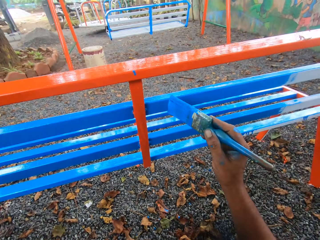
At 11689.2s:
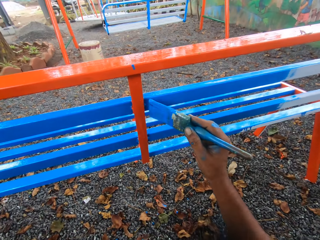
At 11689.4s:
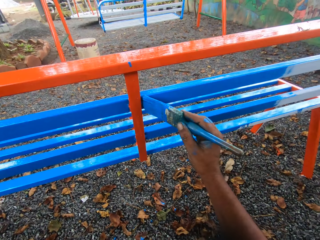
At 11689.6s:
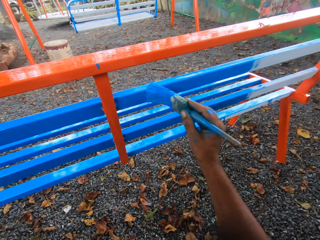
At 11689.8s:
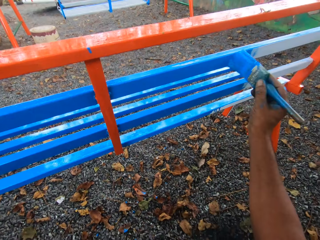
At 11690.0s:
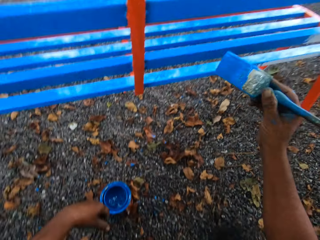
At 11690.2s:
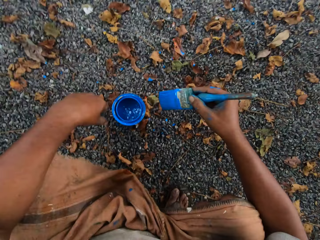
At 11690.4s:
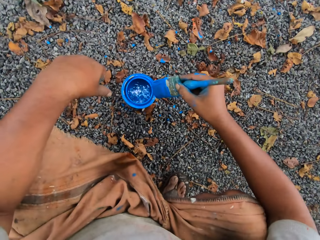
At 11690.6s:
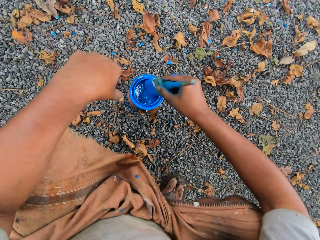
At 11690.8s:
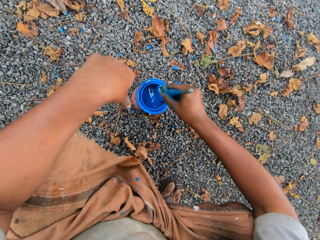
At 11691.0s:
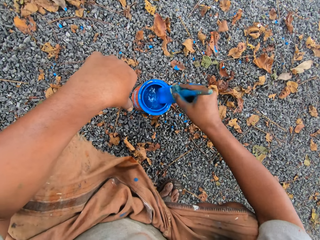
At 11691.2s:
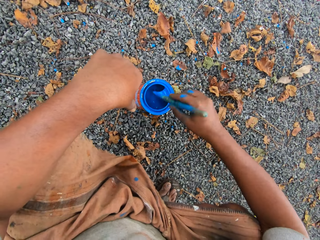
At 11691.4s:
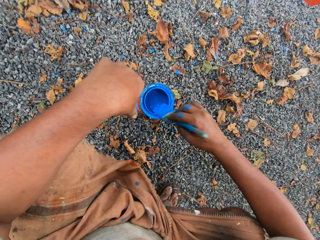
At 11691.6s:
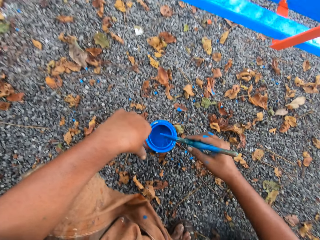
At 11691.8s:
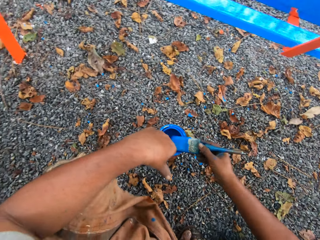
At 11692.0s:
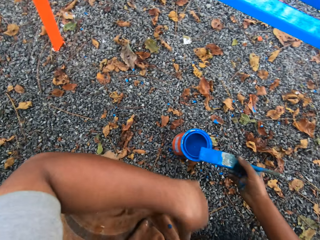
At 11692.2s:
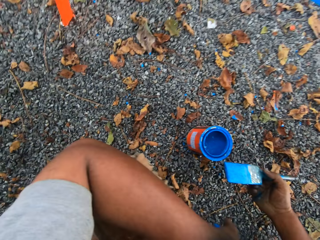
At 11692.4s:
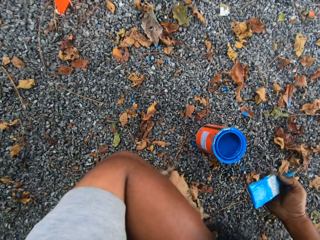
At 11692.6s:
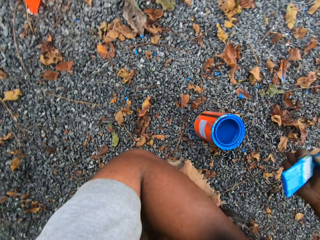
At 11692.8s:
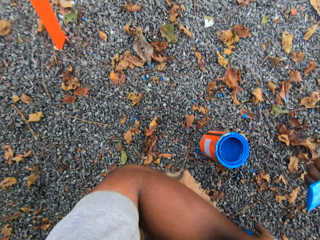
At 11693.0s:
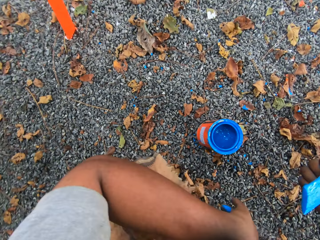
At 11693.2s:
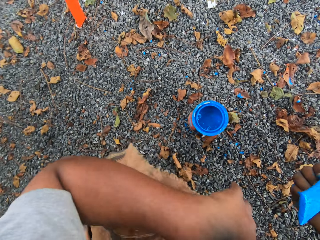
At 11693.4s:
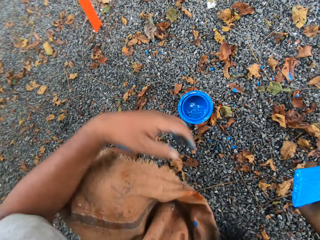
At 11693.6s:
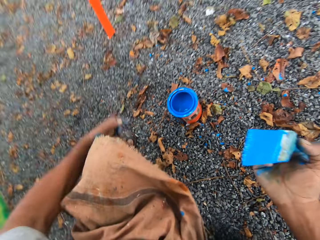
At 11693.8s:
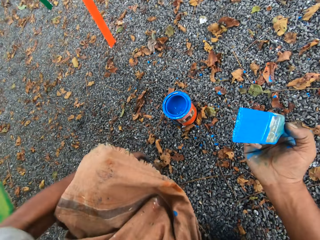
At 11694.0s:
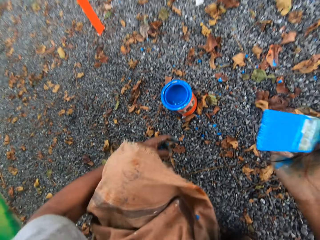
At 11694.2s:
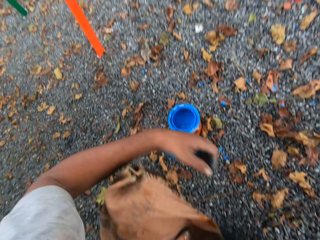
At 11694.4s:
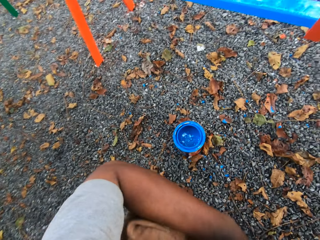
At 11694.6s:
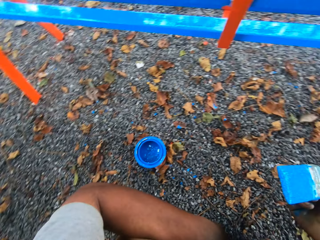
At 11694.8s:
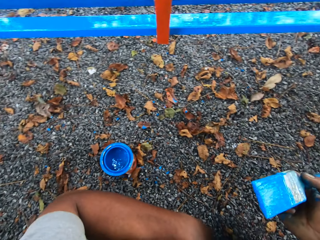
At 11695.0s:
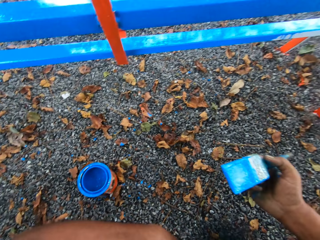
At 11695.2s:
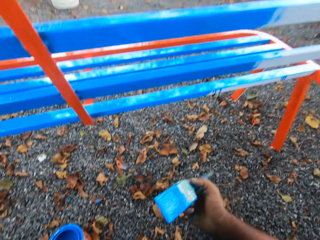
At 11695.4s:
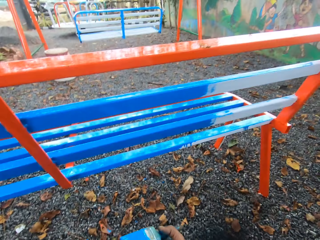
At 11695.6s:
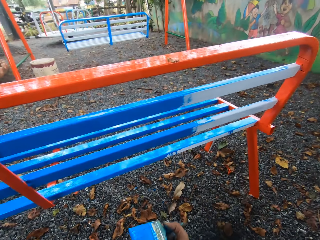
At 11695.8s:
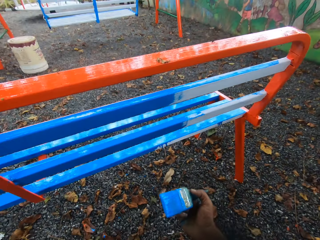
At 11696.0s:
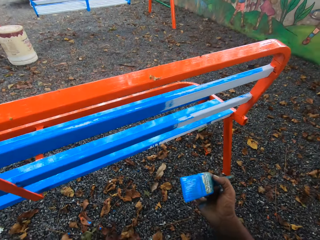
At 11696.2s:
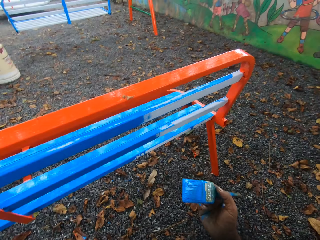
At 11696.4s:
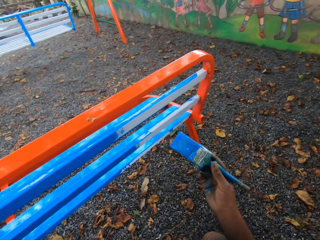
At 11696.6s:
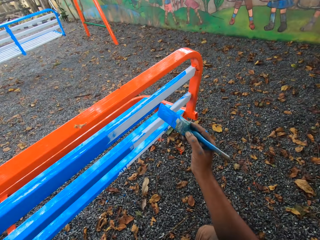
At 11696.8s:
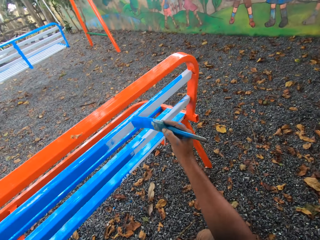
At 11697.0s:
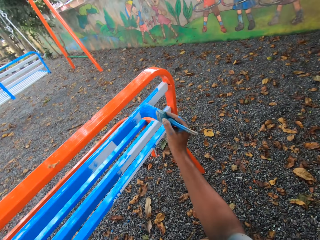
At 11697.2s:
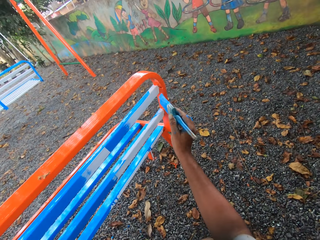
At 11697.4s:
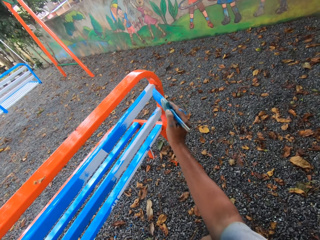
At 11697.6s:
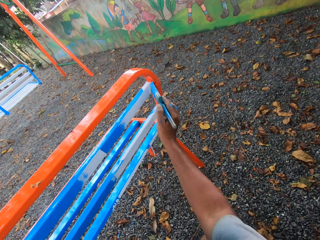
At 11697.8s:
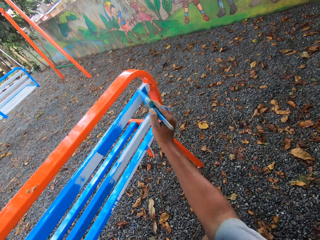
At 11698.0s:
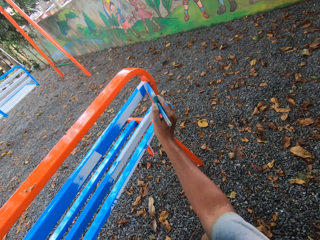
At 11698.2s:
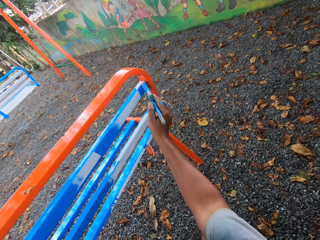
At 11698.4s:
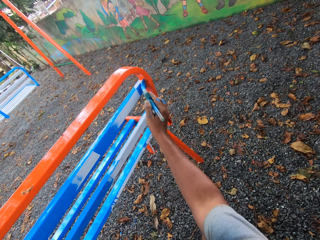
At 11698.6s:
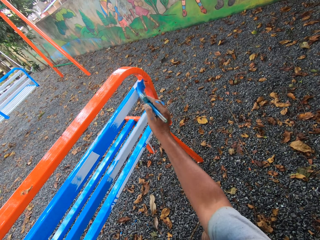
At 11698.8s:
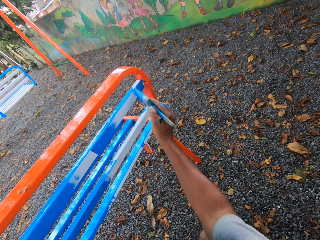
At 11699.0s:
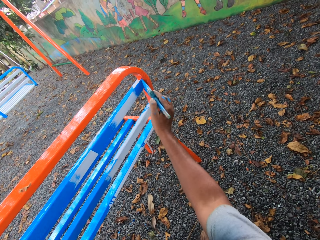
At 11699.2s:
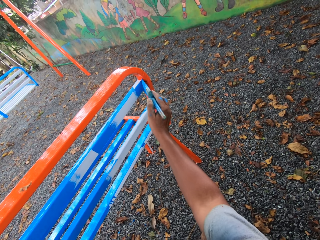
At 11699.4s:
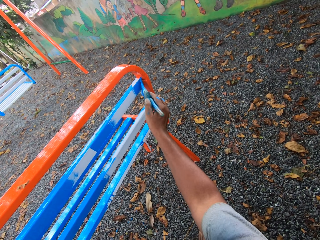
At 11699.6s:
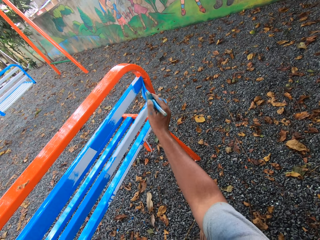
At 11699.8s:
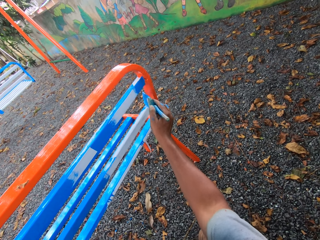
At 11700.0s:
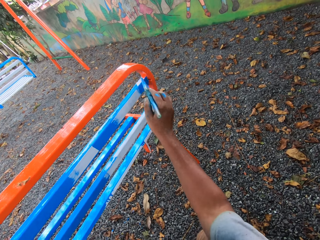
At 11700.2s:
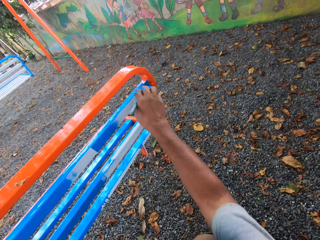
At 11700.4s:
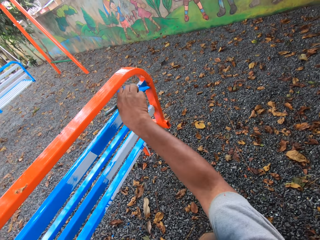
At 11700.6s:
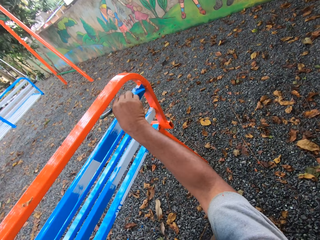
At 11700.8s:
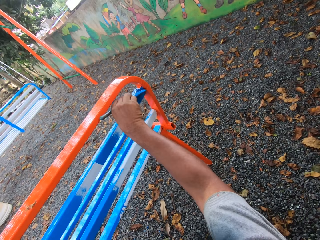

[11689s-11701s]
The camera wearer moves the brush down and looks down. They dip the paint brush on the paint container or tin. They scoop up paint. They wipe the brush on the tin. They move their hand down. They lift the brush up. They move their hand. They look around. They lift the brush up. They paint the bench with the paint brush.

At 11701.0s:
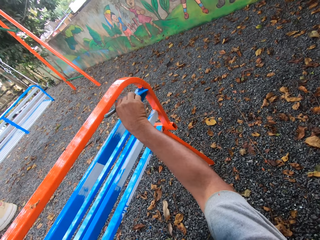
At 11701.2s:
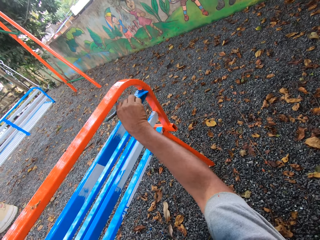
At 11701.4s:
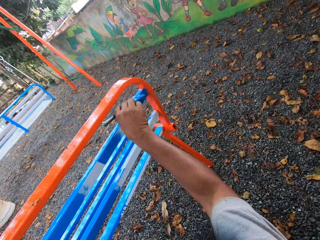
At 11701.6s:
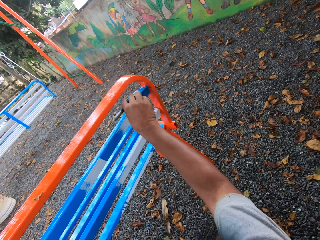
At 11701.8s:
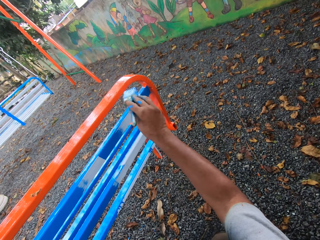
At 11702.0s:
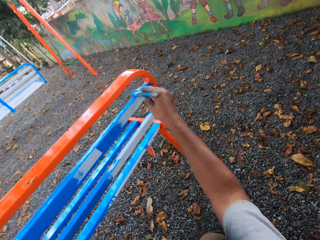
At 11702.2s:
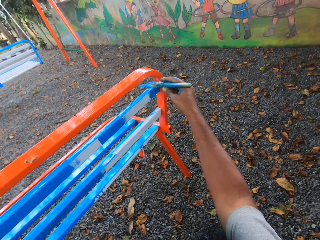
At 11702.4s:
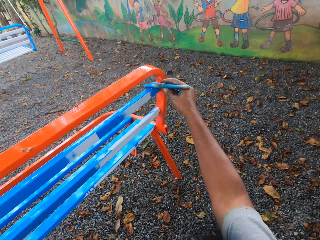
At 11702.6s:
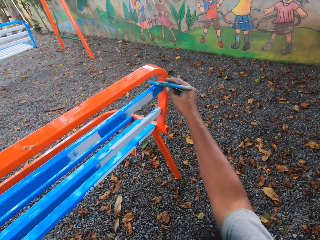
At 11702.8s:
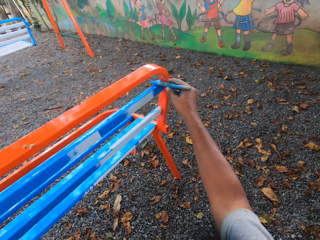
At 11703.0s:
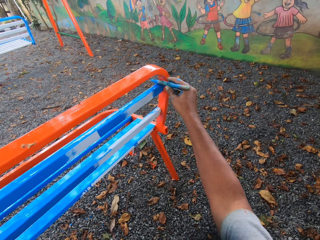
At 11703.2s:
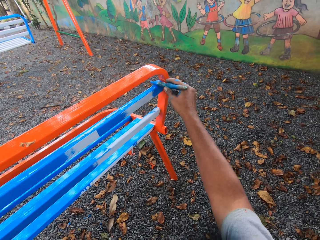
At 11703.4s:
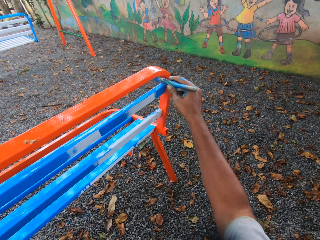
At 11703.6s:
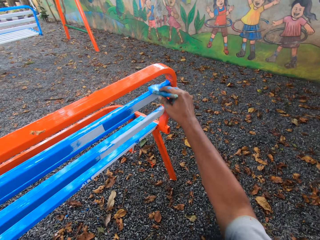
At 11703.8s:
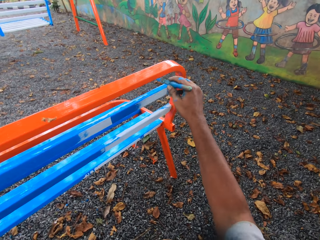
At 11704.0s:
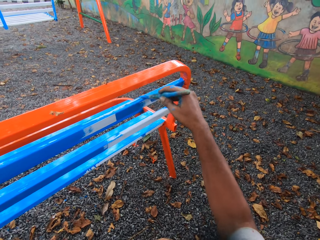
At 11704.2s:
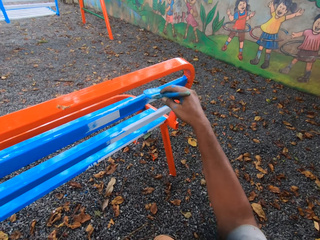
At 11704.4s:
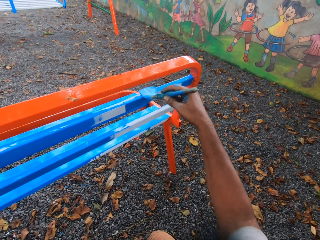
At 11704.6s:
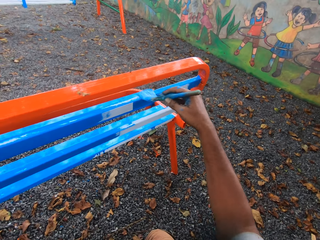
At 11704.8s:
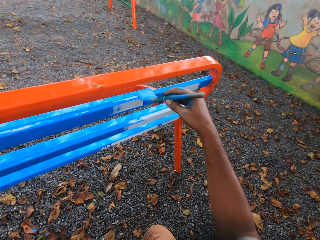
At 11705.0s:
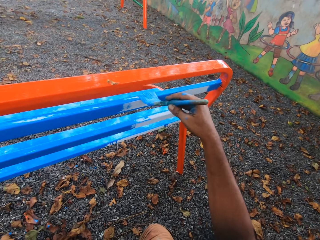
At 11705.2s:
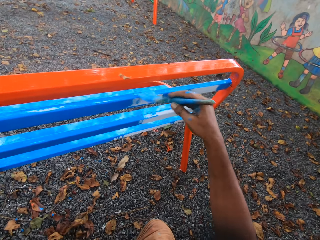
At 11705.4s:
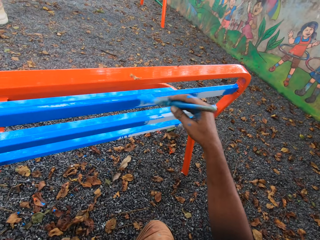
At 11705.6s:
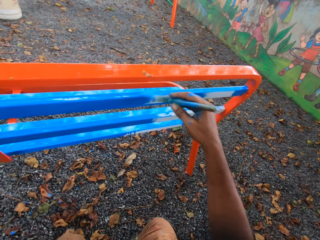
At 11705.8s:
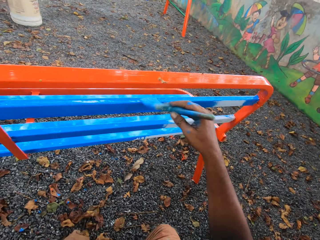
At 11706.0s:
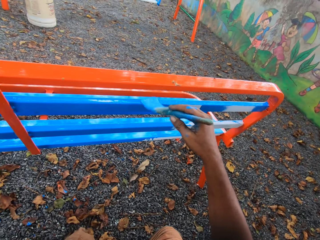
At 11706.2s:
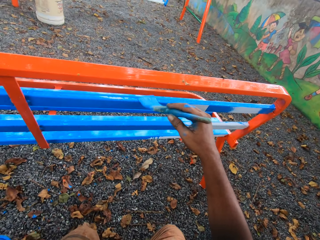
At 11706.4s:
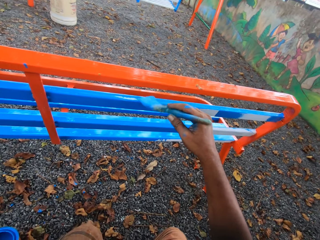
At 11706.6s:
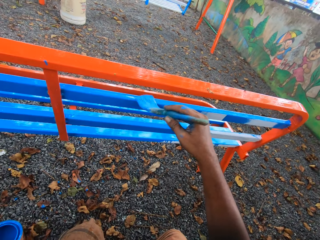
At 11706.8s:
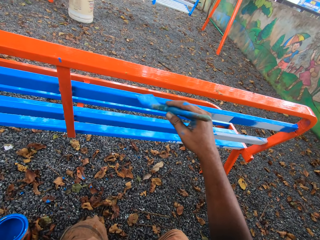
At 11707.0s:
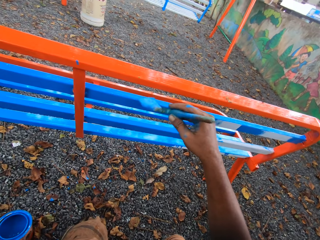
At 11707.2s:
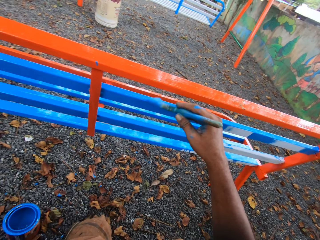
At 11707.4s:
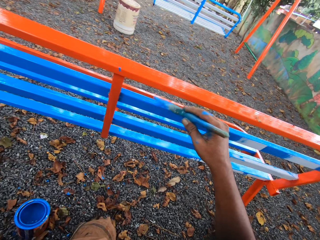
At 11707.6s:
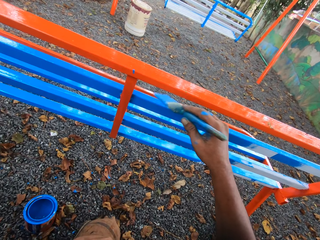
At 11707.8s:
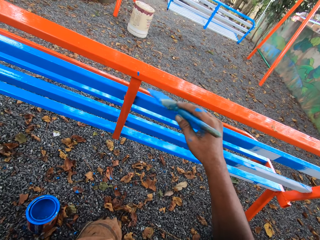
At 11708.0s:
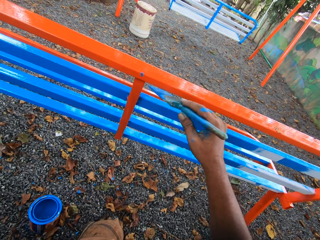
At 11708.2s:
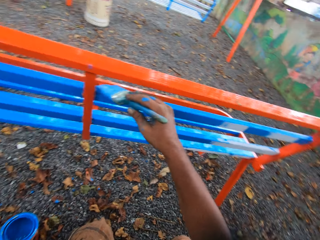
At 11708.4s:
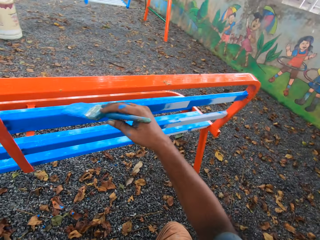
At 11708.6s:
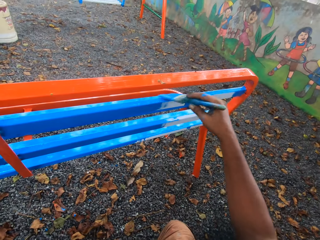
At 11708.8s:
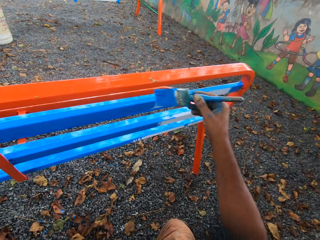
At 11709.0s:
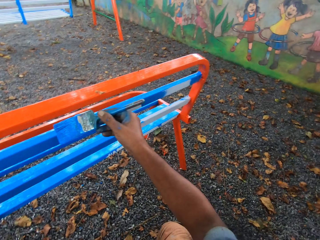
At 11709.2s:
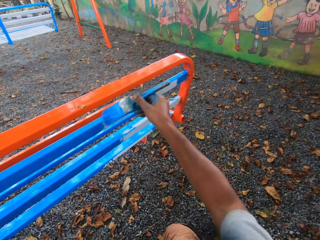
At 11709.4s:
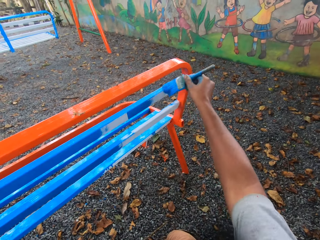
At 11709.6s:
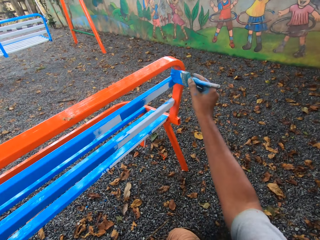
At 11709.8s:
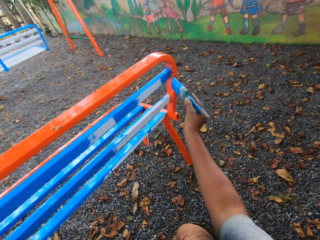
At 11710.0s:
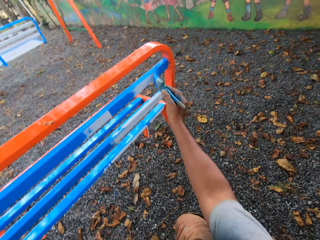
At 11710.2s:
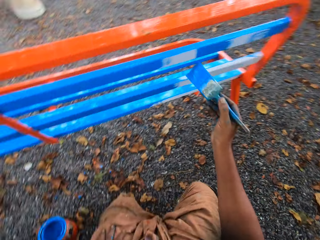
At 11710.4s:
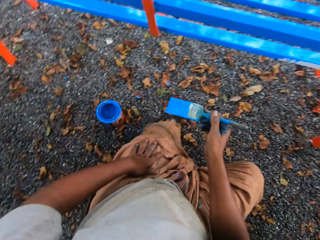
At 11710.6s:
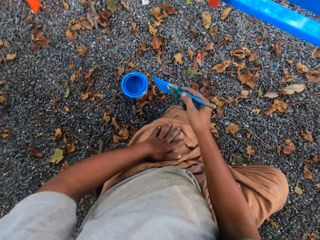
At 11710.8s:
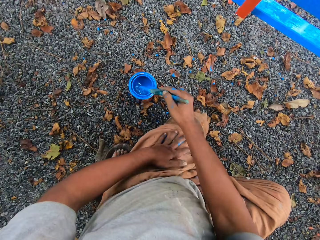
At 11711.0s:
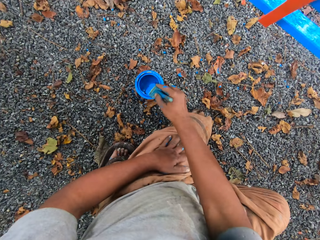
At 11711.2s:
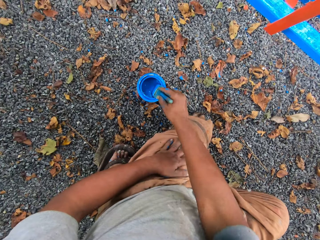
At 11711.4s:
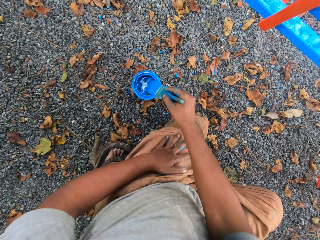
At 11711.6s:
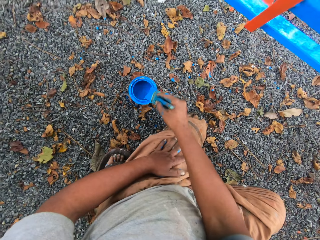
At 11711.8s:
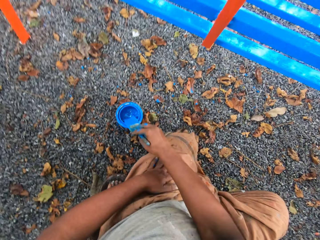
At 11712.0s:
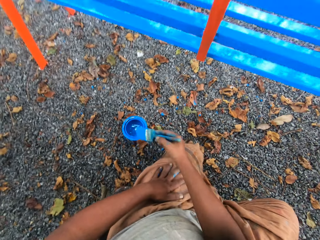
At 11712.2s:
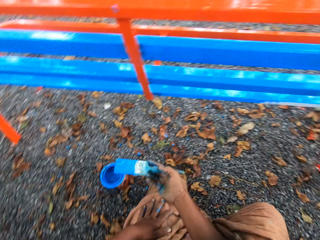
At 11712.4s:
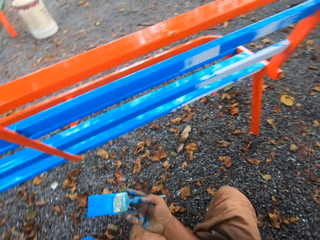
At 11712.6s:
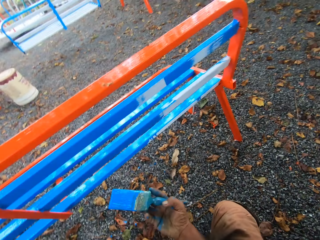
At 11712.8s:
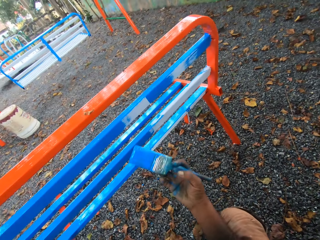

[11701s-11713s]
The camera wearer dips the paintbrush in his right hand in the container of paint on the floor. He cleans the paintbrush on the mouth of the paint container.
